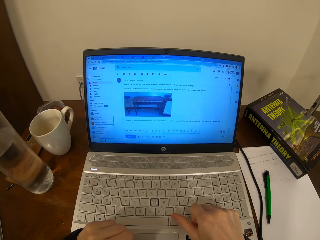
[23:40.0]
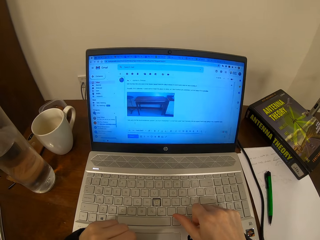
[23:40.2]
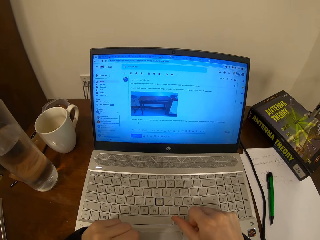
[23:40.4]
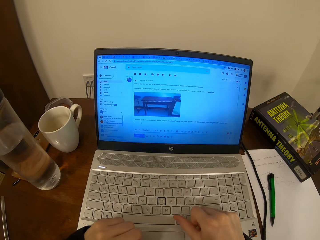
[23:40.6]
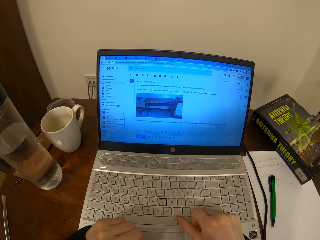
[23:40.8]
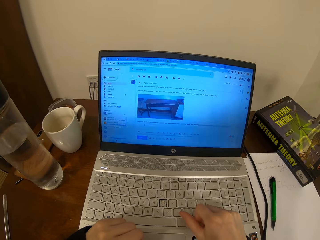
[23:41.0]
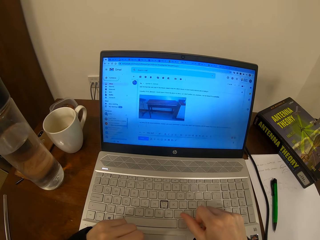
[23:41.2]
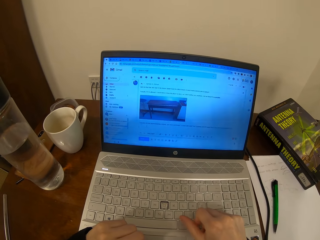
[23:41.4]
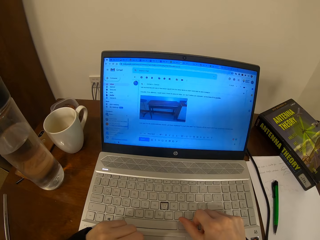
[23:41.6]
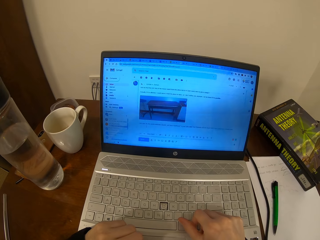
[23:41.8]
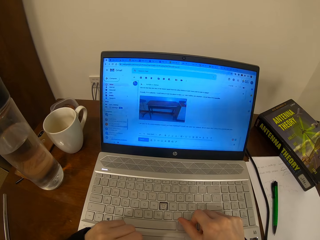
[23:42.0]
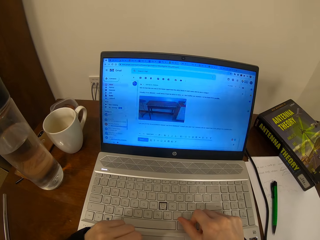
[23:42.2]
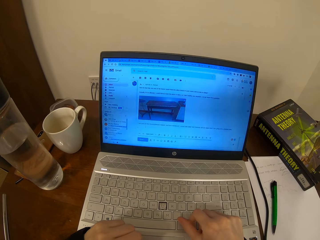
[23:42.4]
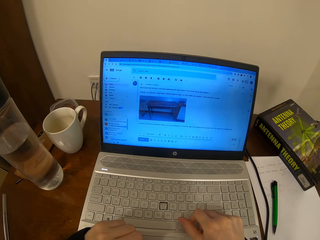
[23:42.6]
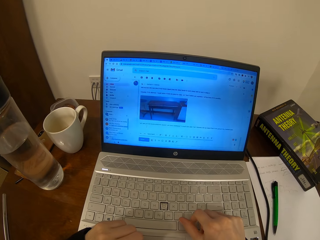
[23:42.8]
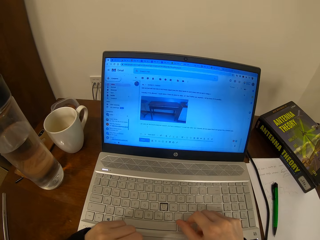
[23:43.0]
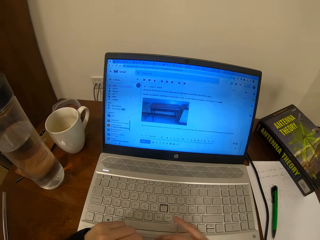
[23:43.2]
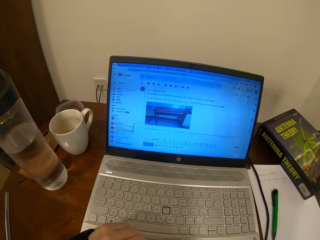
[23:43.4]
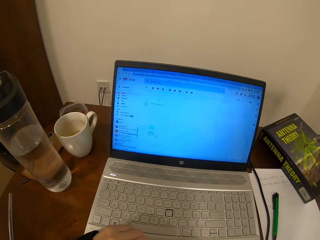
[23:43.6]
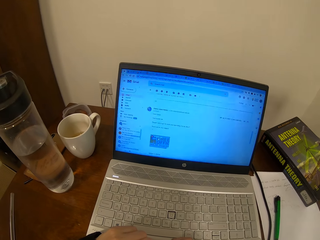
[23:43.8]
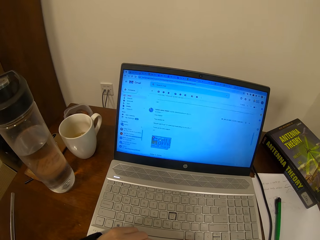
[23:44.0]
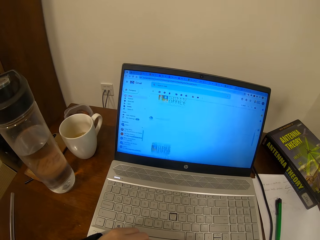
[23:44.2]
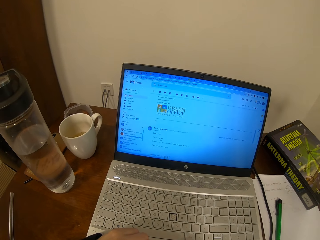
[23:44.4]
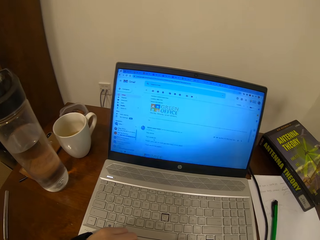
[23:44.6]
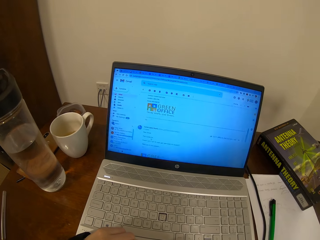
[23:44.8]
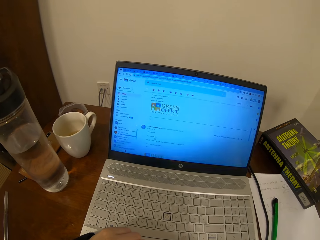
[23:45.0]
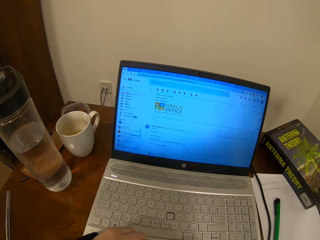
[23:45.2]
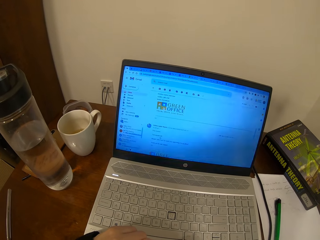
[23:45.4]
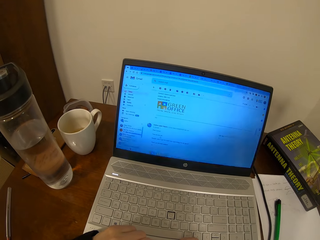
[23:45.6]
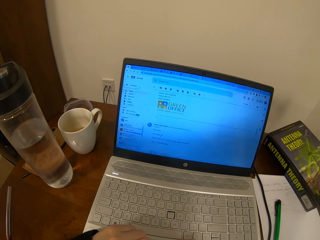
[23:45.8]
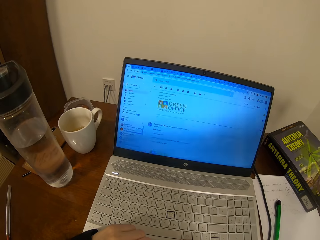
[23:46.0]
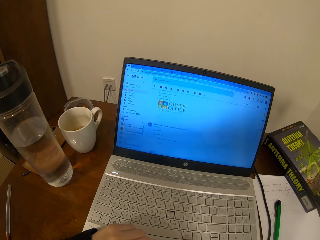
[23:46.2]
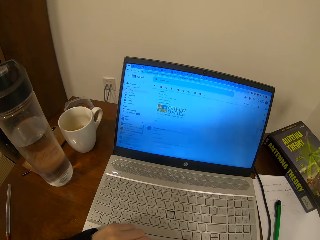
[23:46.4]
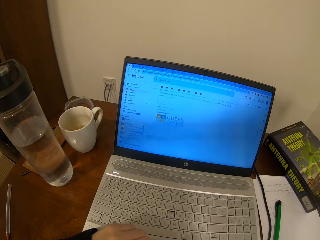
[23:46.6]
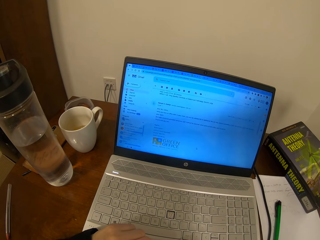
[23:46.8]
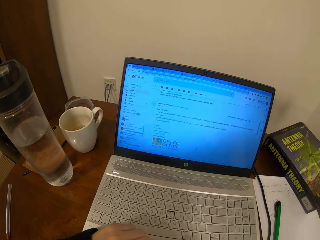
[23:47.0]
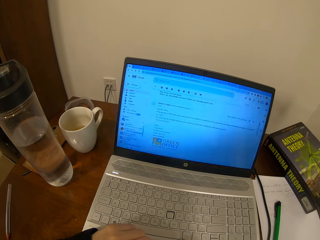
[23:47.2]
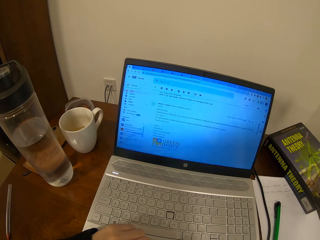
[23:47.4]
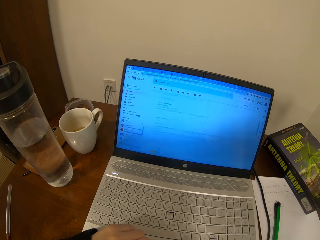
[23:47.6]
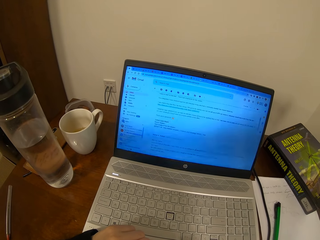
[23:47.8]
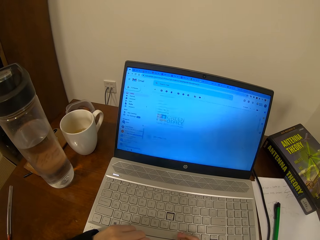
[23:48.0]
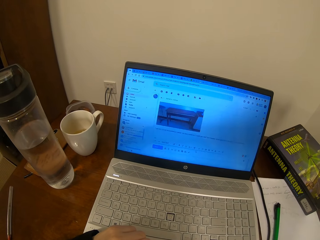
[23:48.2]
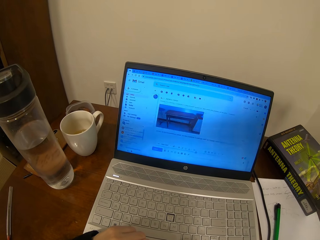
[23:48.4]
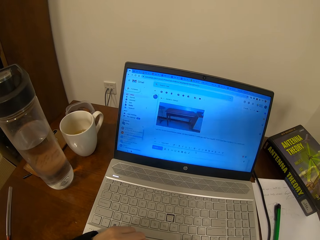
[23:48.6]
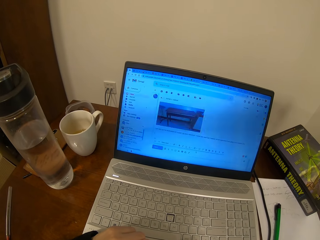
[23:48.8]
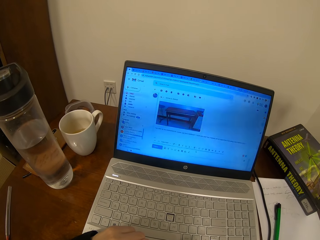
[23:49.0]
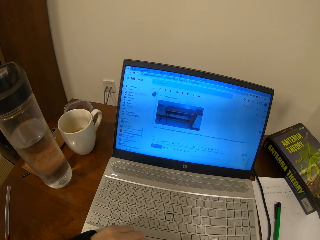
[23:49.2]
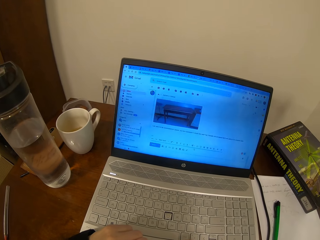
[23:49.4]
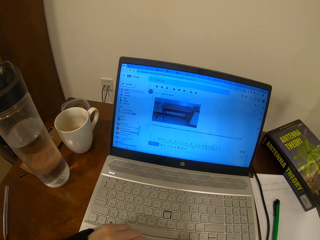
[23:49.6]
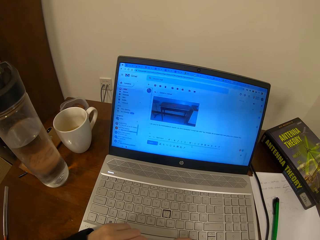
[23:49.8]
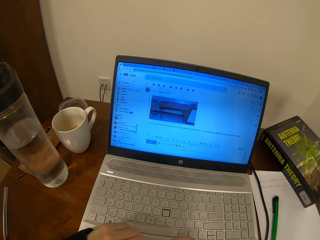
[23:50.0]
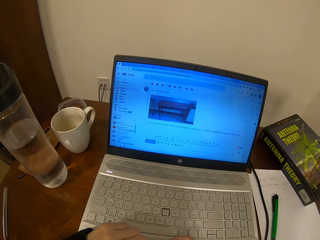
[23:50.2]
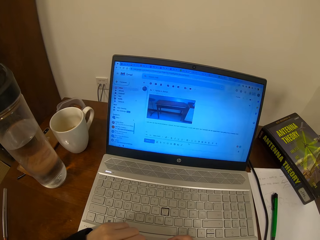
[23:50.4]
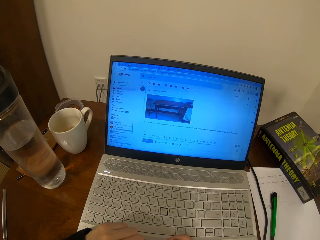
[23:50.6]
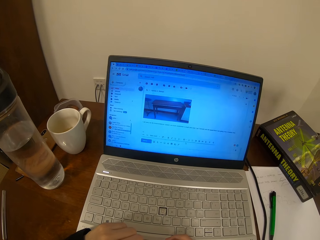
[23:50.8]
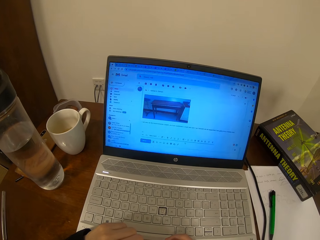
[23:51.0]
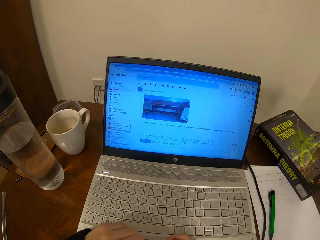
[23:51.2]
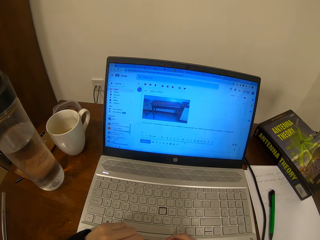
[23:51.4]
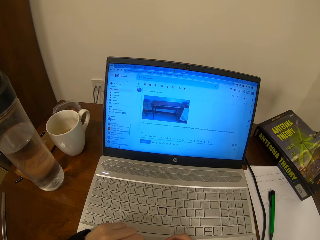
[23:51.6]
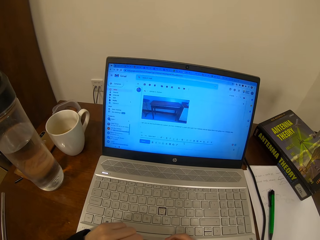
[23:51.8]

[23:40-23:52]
The camera wearer uses the touchpad.

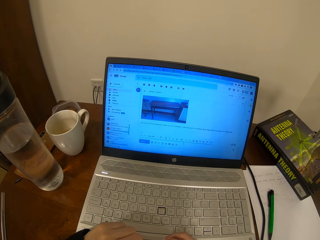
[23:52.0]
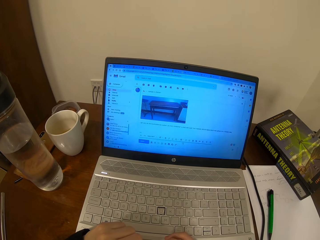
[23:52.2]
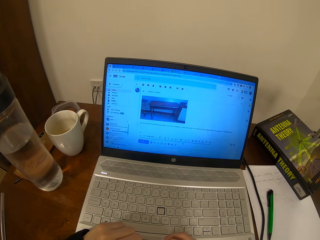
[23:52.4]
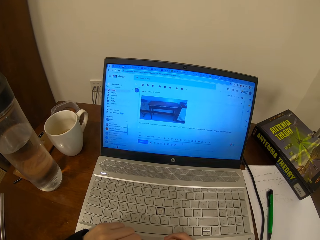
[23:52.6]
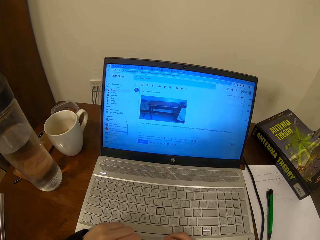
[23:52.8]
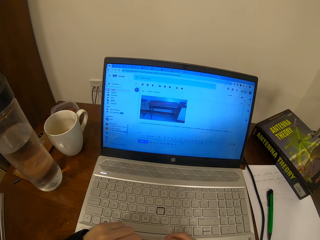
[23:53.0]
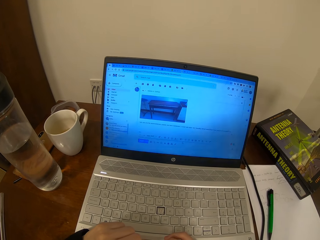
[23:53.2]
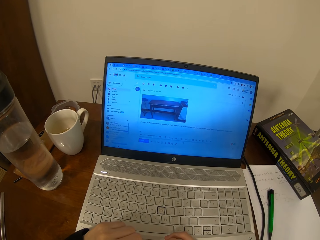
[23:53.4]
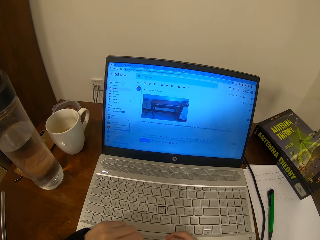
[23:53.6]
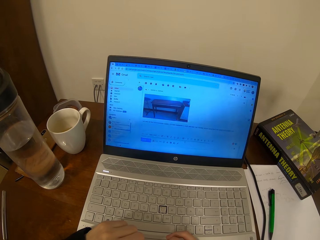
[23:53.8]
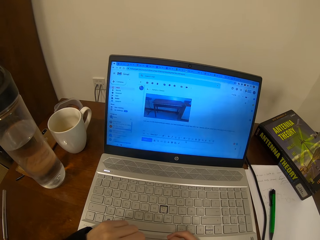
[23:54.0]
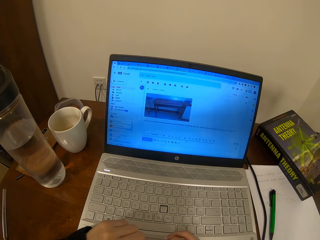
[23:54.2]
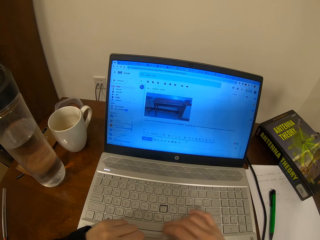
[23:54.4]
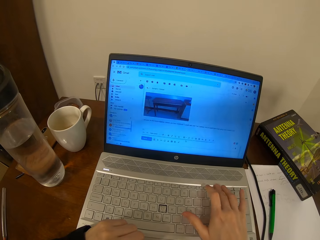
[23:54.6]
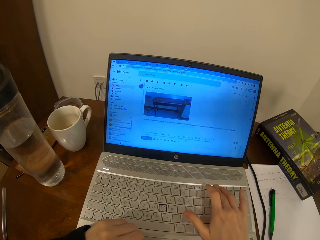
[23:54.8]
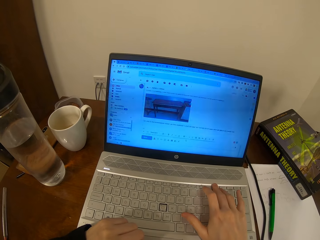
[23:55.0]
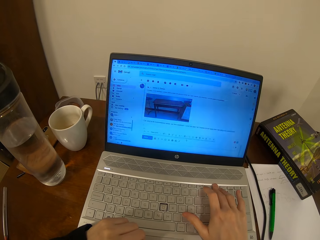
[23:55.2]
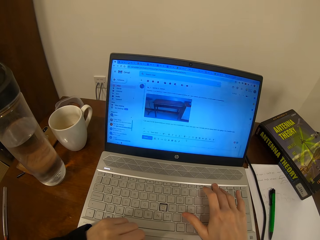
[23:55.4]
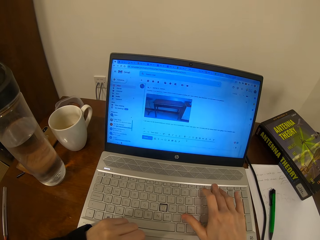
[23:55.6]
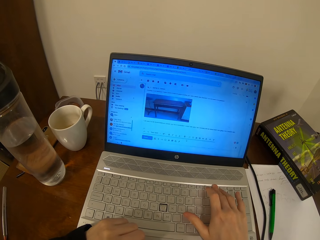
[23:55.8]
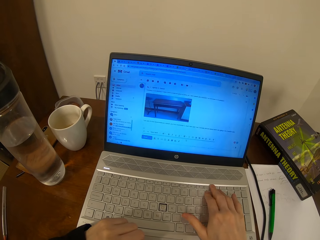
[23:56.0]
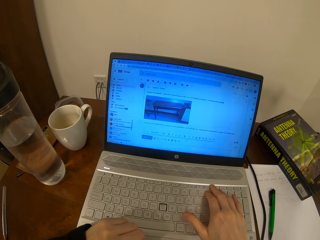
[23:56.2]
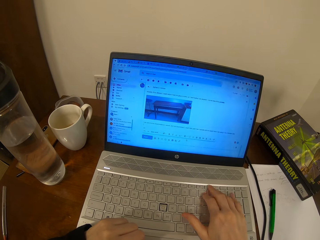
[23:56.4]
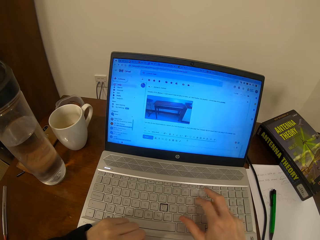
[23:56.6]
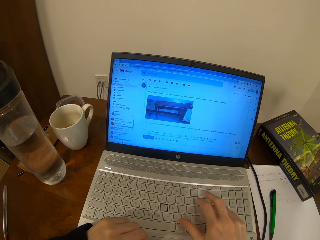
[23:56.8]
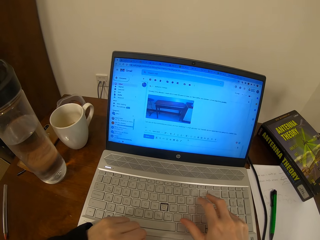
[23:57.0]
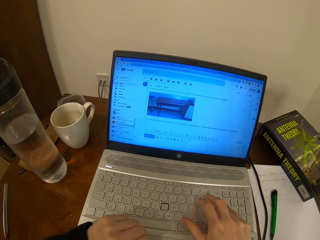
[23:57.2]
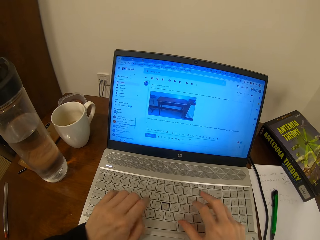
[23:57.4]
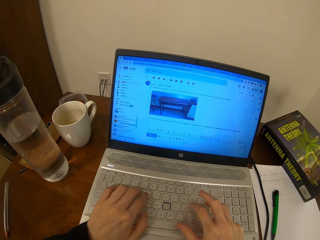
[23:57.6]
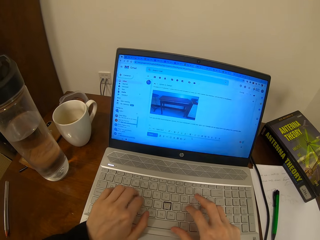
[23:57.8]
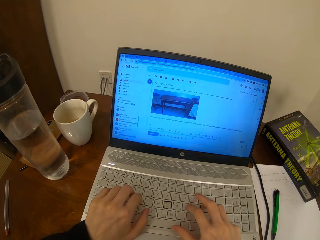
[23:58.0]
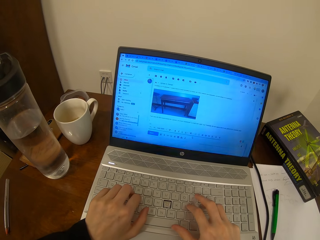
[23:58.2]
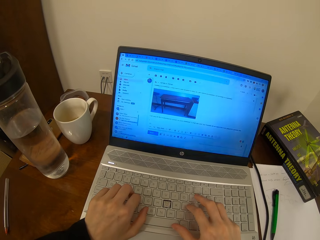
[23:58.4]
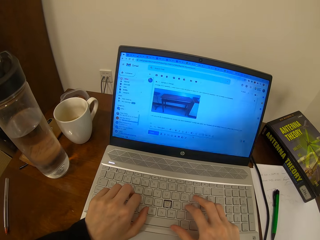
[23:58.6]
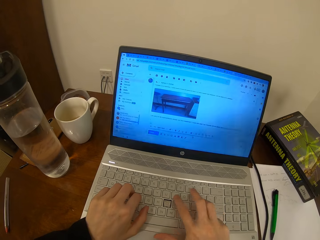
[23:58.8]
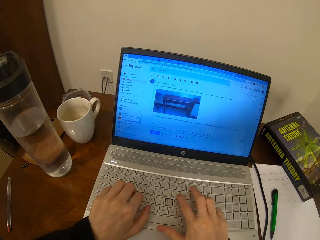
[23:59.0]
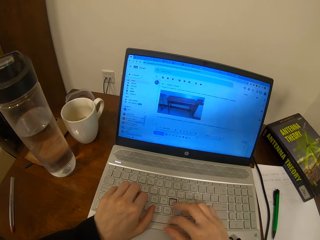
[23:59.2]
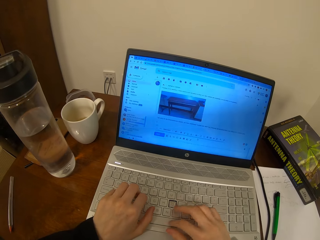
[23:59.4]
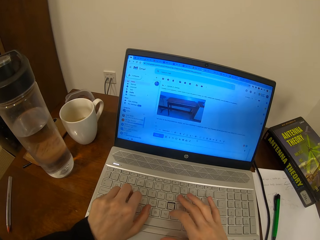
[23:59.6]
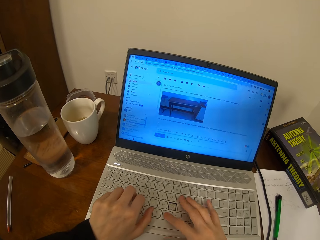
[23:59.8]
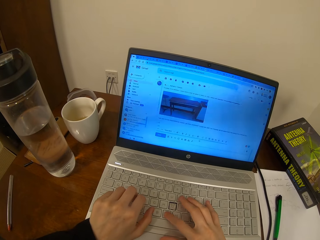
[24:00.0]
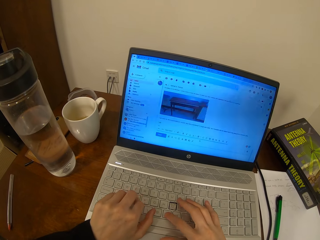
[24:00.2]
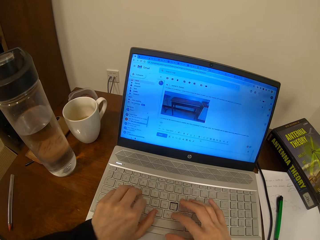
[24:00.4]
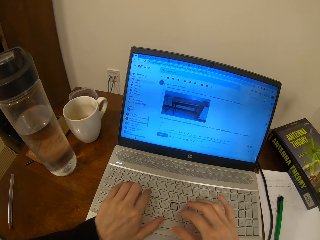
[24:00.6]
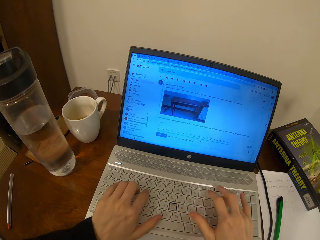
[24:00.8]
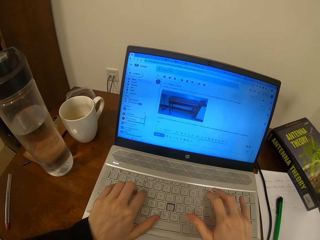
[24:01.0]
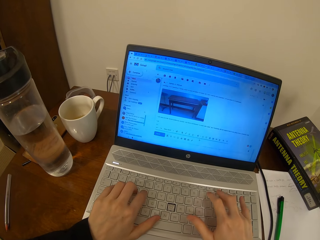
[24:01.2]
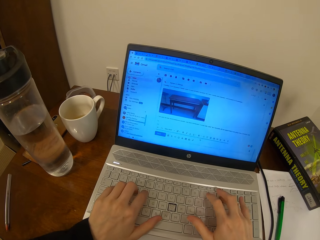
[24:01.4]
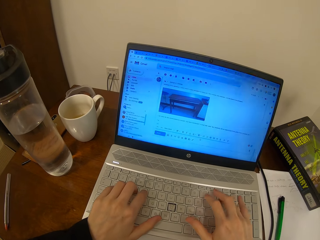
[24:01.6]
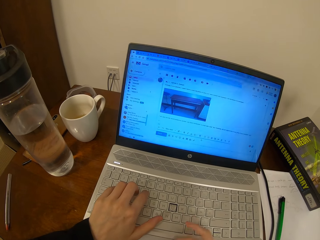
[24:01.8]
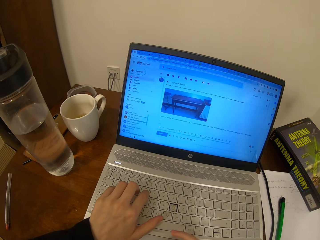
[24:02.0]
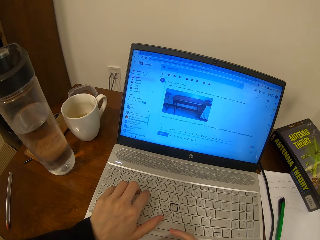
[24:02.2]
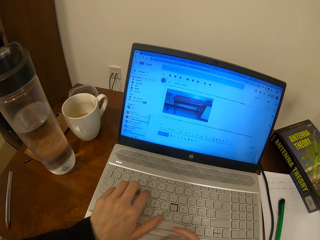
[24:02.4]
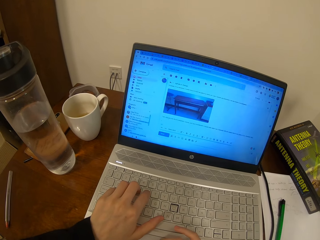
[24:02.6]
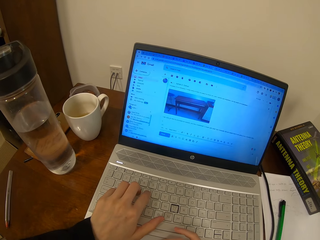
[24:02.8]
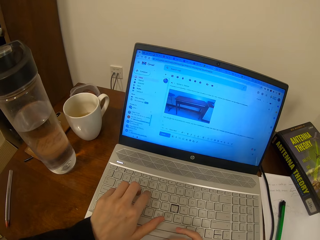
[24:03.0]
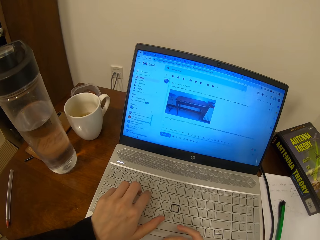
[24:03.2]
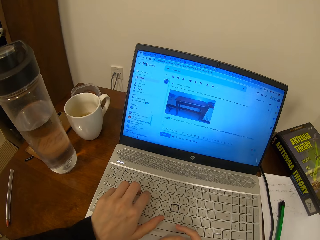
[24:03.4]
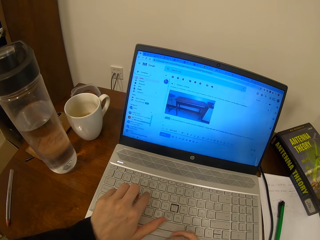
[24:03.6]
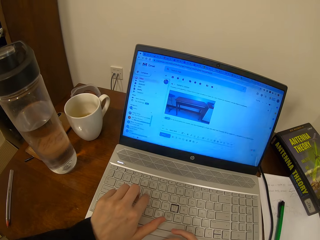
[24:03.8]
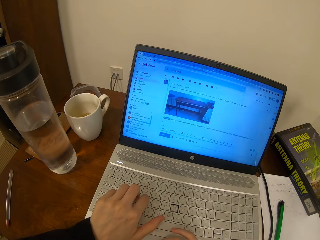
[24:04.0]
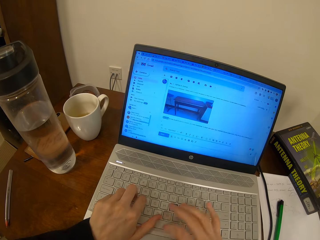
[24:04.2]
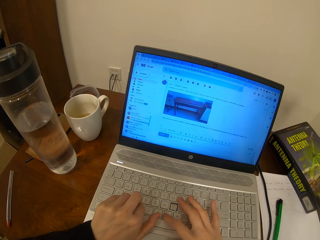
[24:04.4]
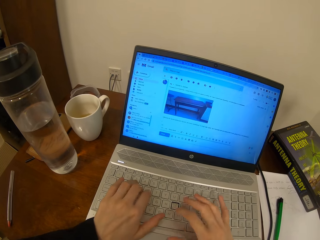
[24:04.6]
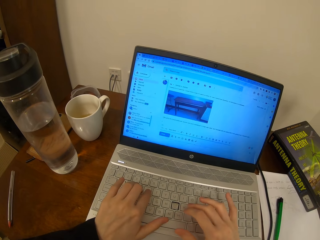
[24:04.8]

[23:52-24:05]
The camera wearer types on the keyboard.
